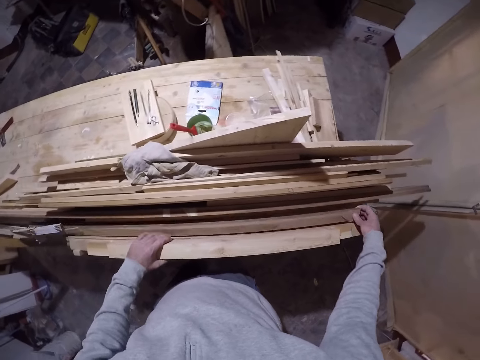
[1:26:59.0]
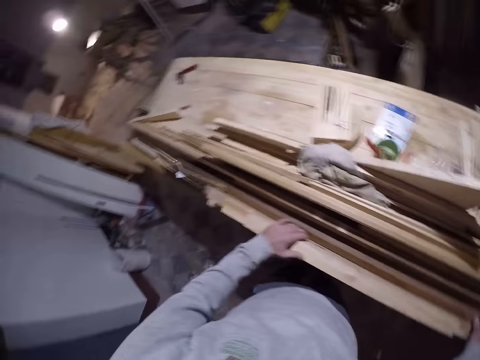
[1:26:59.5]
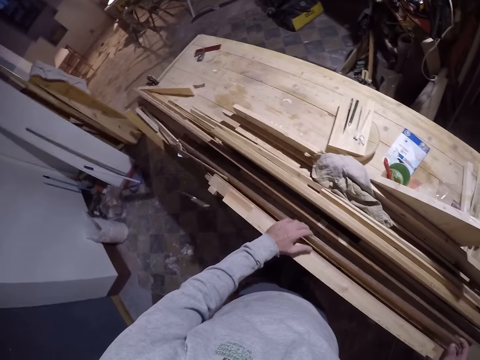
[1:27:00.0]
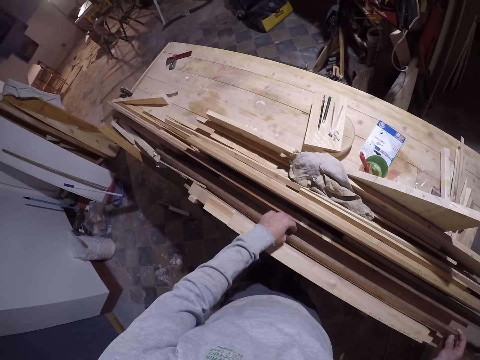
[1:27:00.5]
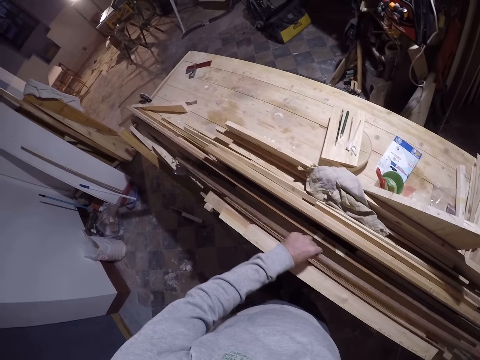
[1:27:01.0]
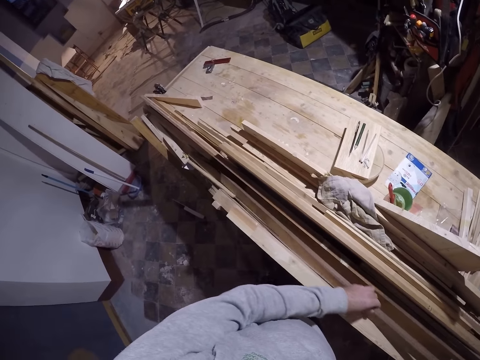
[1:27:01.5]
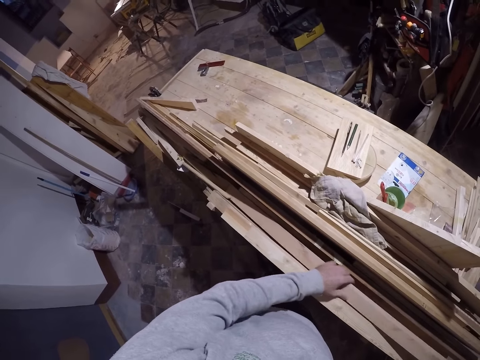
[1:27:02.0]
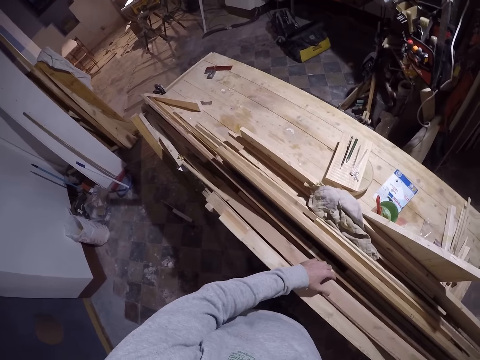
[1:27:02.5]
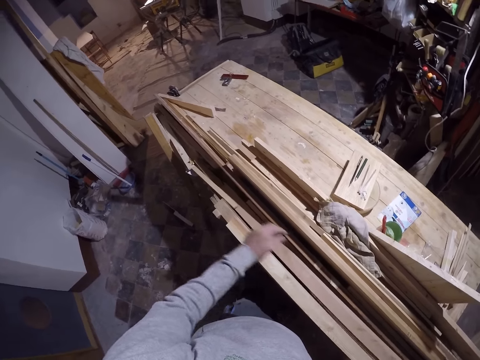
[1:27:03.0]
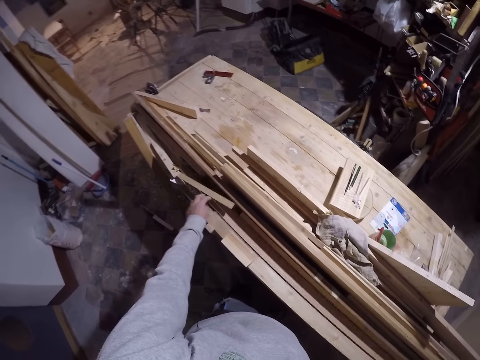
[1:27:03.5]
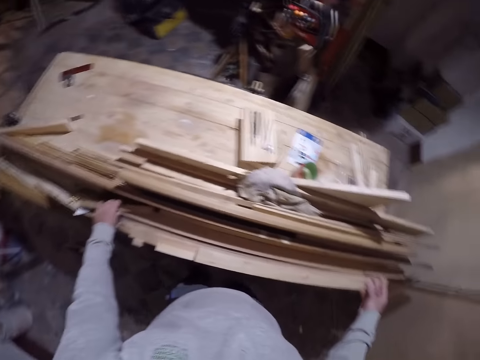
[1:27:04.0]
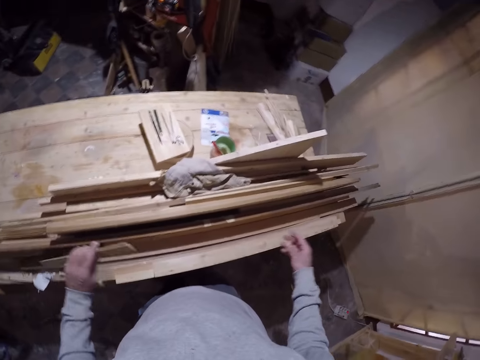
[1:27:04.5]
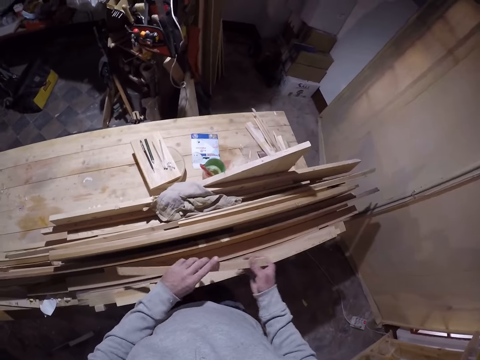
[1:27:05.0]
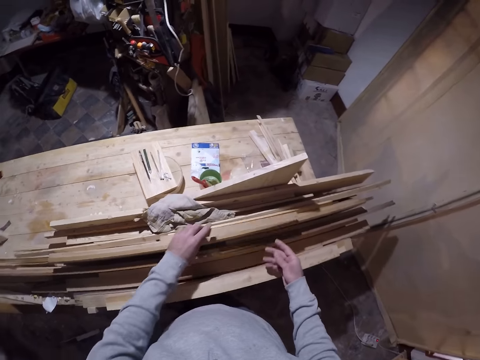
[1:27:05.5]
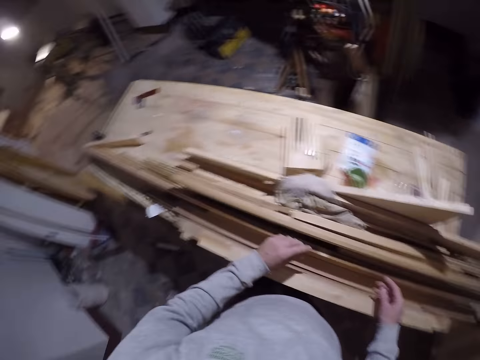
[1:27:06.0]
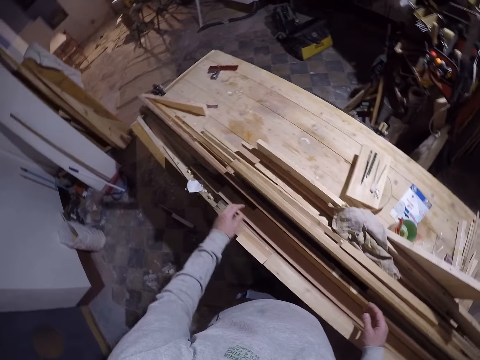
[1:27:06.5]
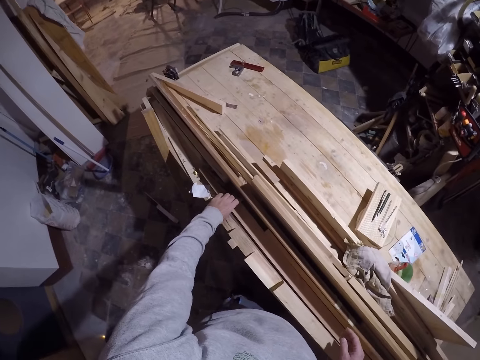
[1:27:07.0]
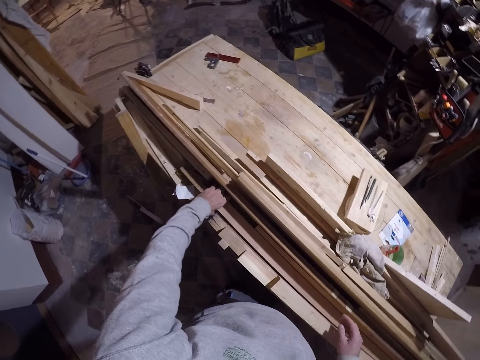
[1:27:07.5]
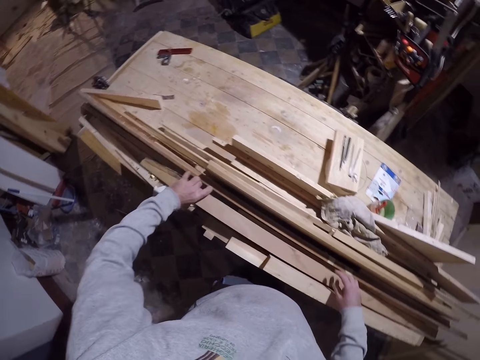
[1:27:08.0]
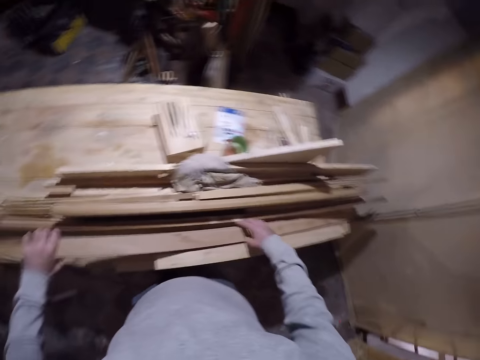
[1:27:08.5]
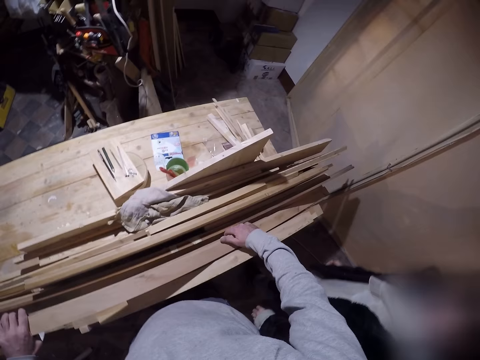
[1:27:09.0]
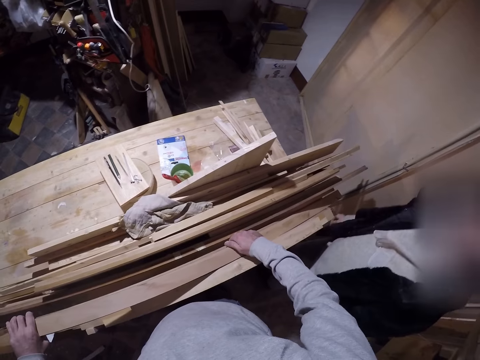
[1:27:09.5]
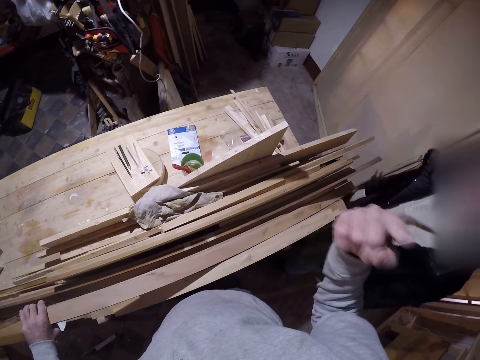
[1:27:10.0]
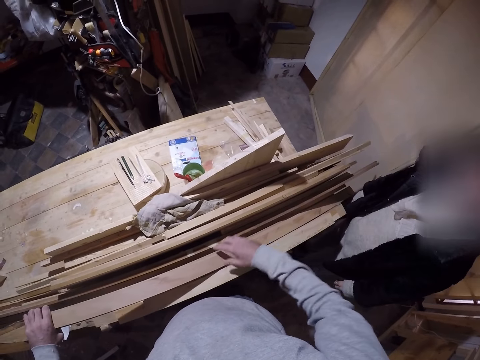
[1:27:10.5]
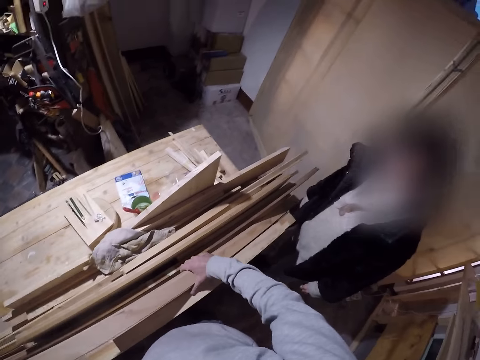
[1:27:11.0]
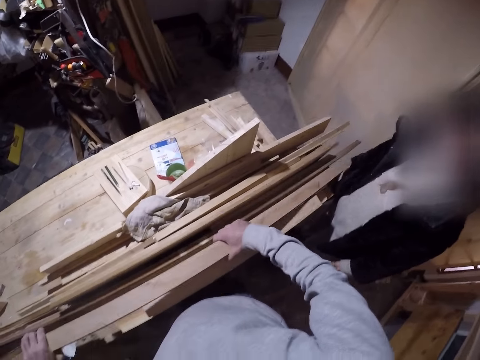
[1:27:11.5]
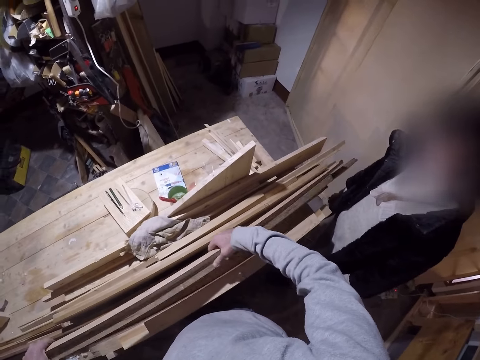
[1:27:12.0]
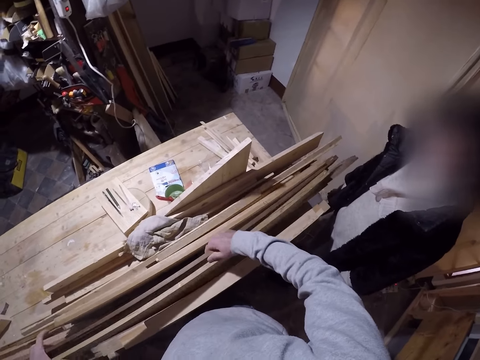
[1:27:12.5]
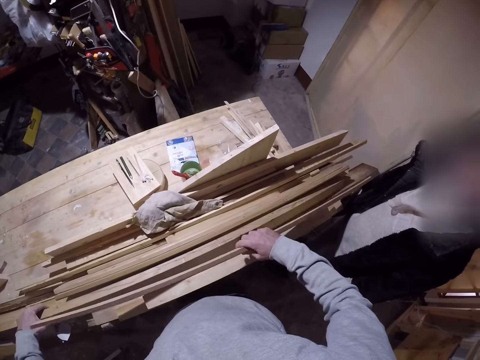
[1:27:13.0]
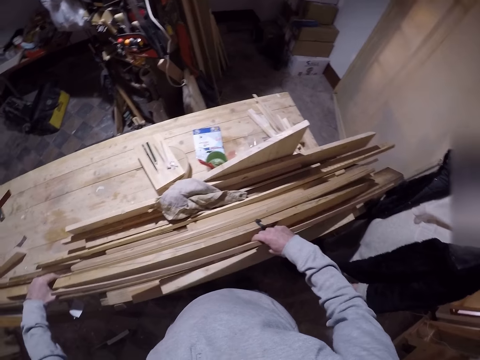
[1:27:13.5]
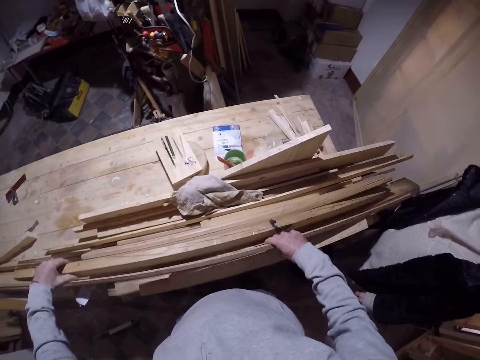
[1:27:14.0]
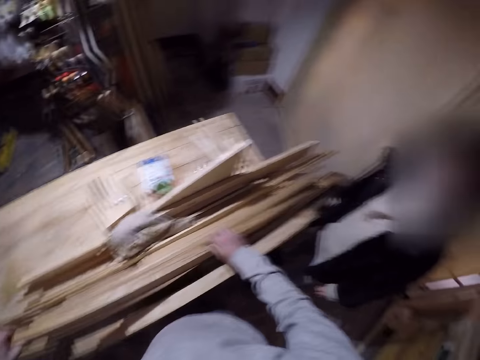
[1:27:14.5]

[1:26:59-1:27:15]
The camera wearer drops the measuring tool. He moves the plywood with both hands. He arranges the pieces of wood on the table. He picks a stick on the workbench with his left hand. He holds the stick with both hands. He drops the plywood on the workbench with his left hand. He picks the plywood on the workbench with both hands. A man walks around the workshop. The camera wearer converses with the man. He holds the plywood with both hands. He picks the plywood on the workbench with both hands. He arranges the plywoods with both hands on the table.

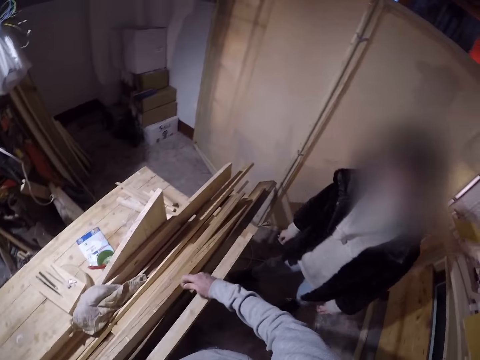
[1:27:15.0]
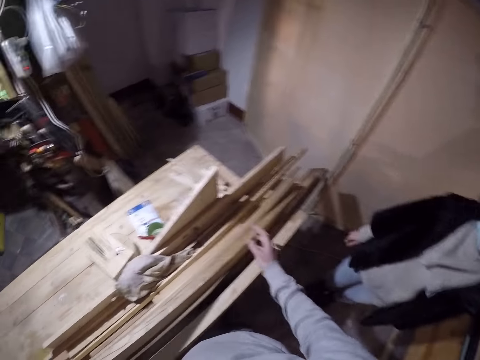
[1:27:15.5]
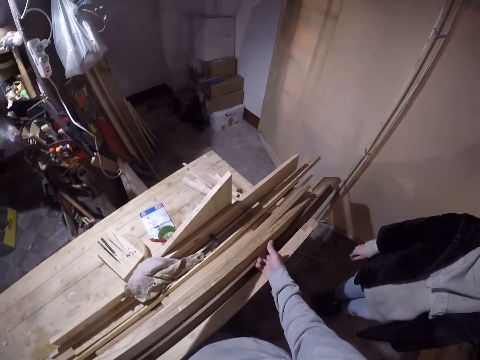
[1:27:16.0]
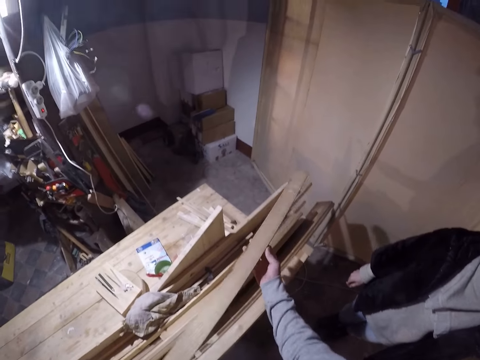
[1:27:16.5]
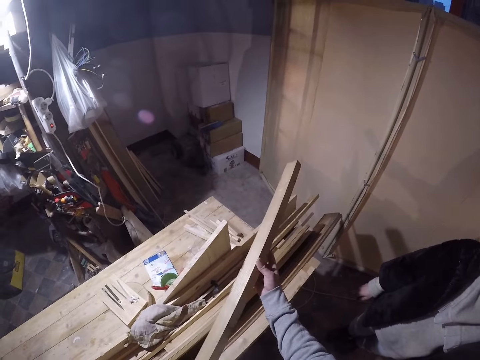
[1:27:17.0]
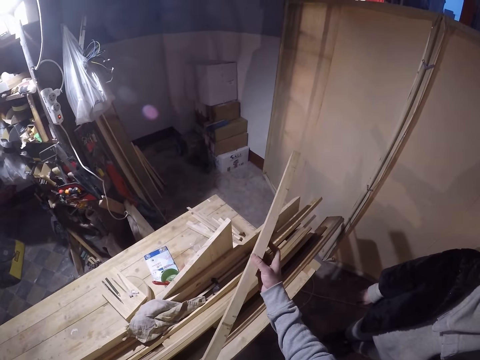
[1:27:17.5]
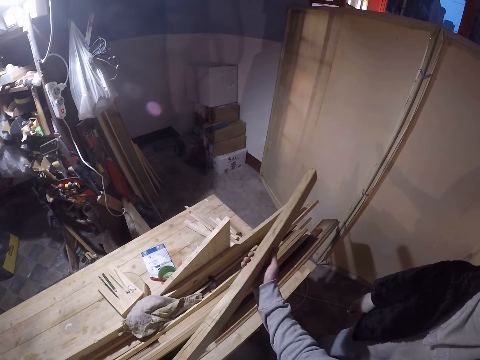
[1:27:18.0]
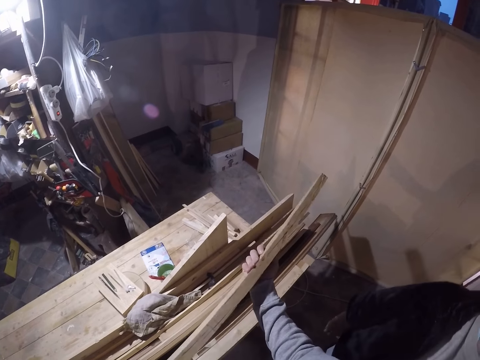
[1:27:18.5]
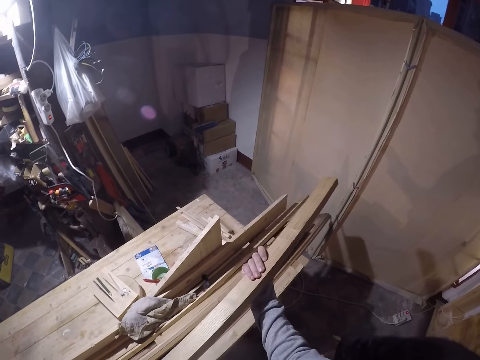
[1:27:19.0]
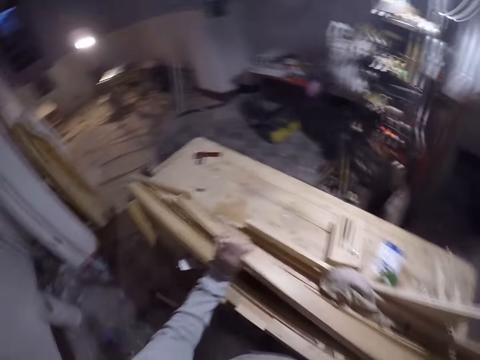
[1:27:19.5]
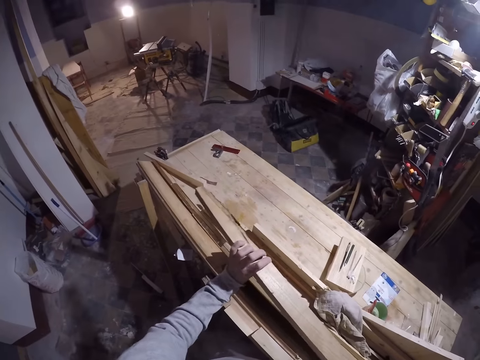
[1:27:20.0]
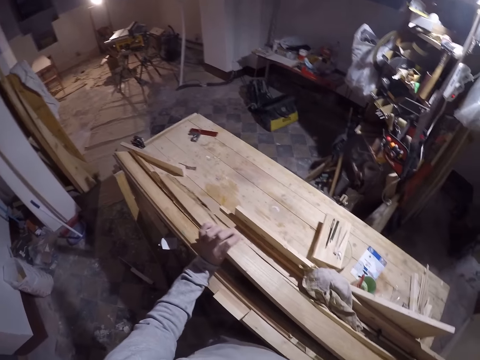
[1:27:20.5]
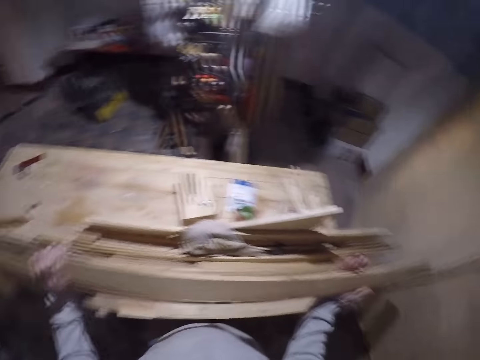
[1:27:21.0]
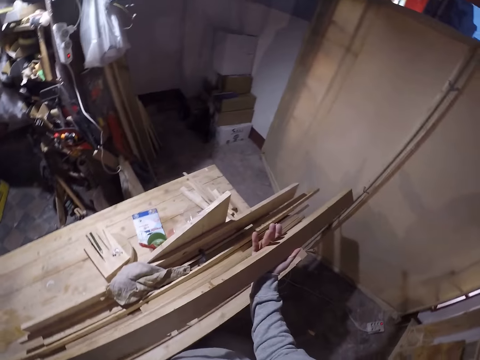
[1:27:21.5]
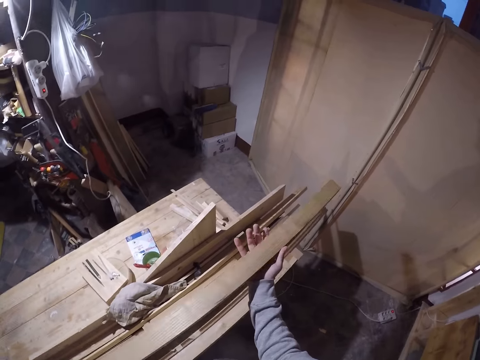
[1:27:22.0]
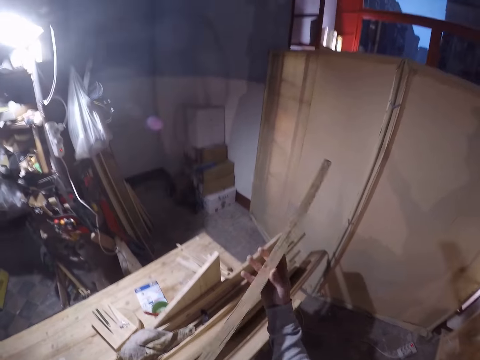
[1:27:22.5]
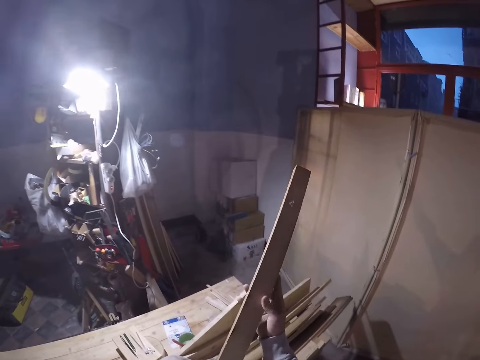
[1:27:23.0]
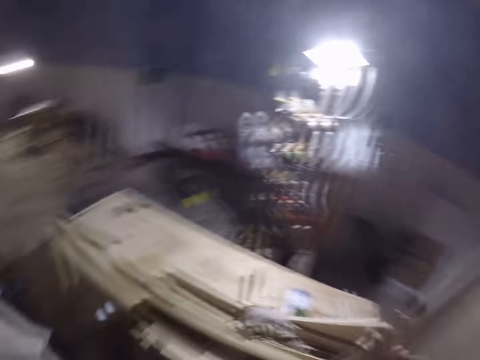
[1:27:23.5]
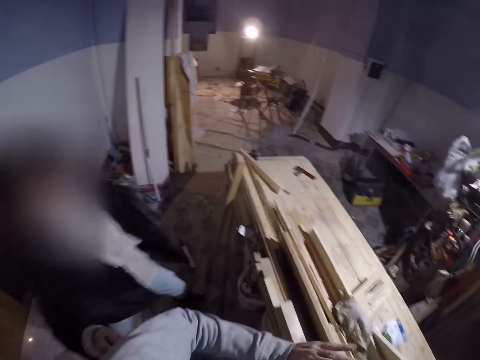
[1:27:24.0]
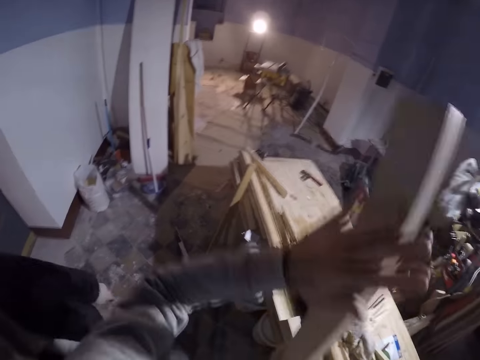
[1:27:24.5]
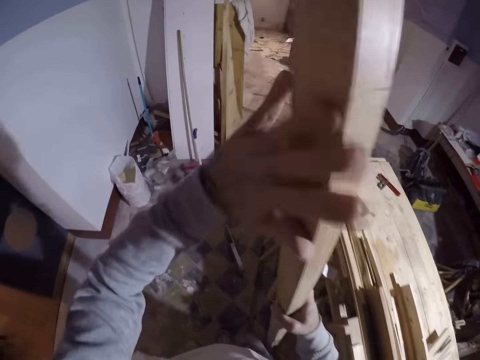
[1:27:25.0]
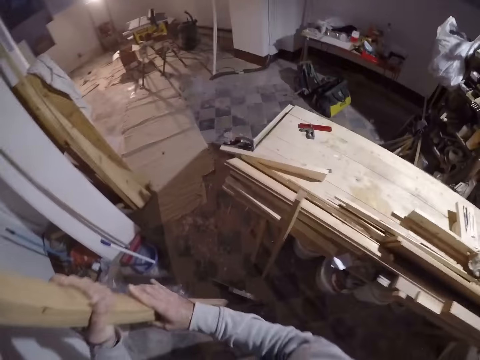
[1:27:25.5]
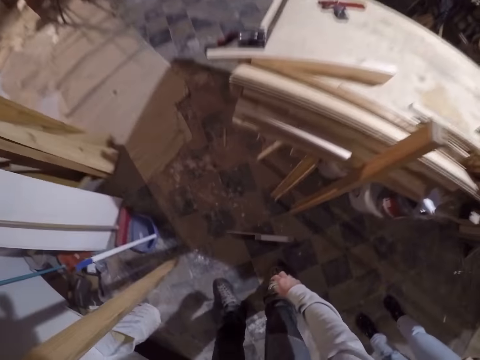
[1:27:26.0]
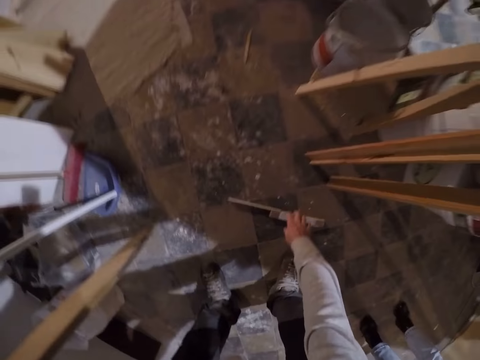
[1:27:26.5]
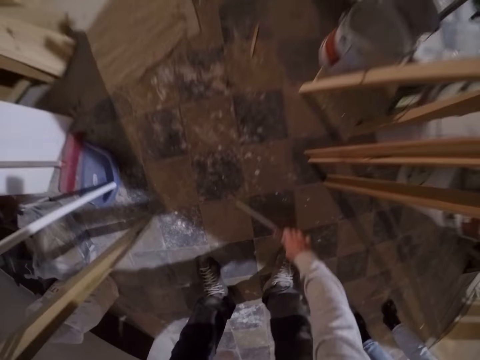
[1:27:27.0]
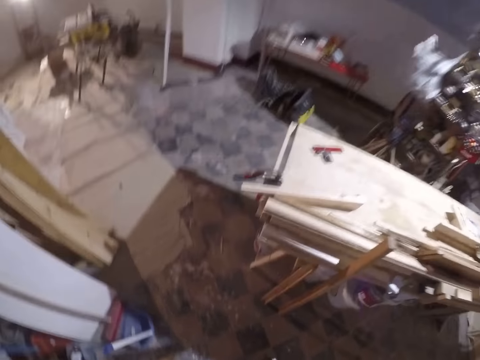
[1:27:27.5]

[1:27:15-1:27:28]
The camera wearer converses with a man. He picks the plywood or piece of wood on the workbench with both hands. He inspects the plywood in his hands. He converses with the man. The man walks around the workshop. The camera wearer checks the piece of wood. The man walks around the workshop. The camera wearer passes the plywood to his left hand. He dusts the plywood with his left hand. He walks around the workshop. He bends down. He picks the ruler or measuring tool on the floor with his right hand. He stands up.
